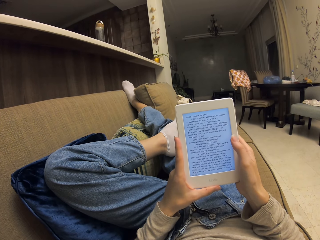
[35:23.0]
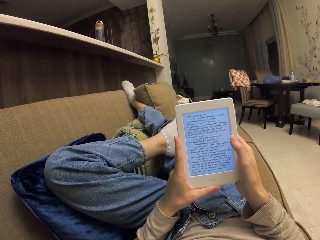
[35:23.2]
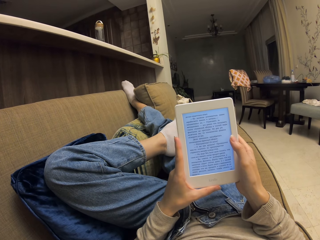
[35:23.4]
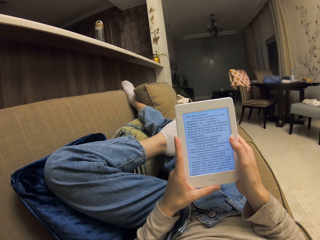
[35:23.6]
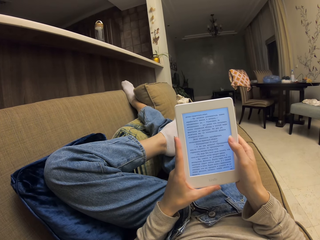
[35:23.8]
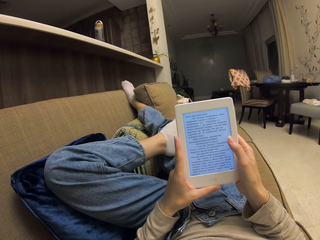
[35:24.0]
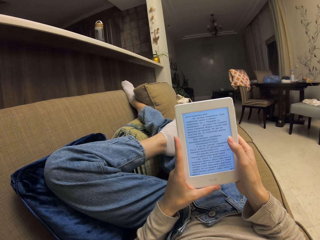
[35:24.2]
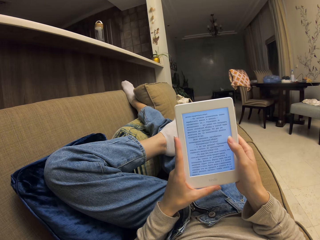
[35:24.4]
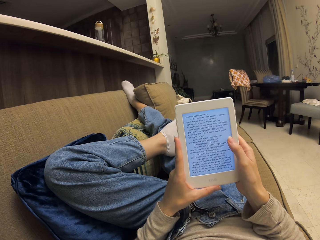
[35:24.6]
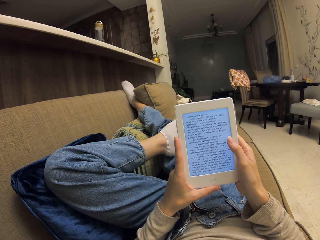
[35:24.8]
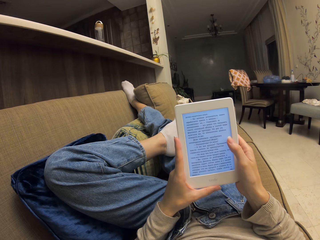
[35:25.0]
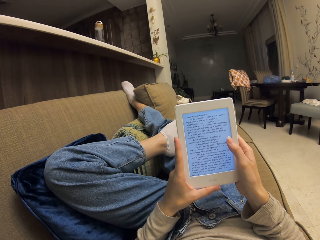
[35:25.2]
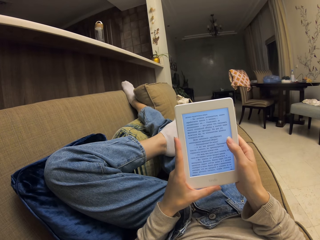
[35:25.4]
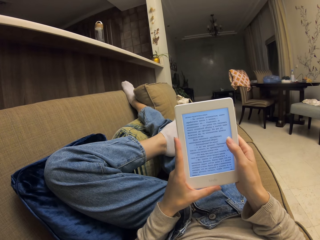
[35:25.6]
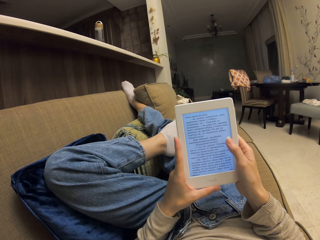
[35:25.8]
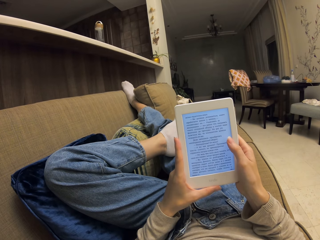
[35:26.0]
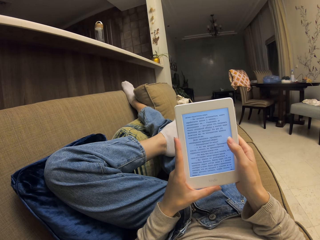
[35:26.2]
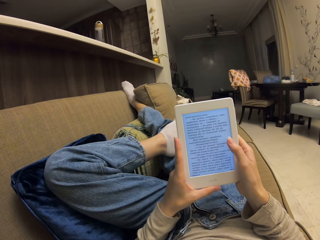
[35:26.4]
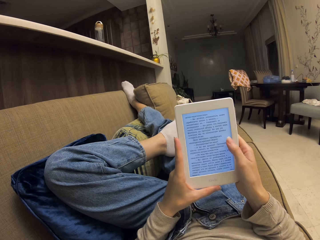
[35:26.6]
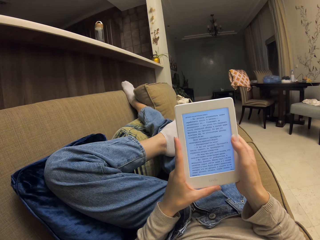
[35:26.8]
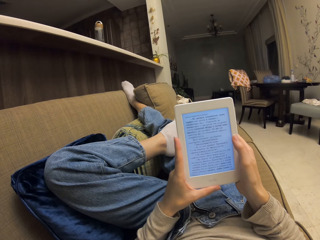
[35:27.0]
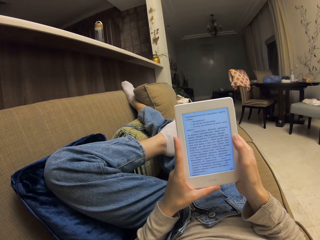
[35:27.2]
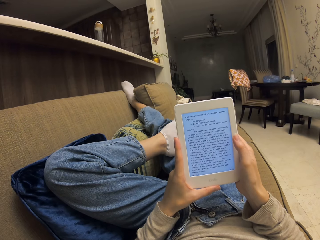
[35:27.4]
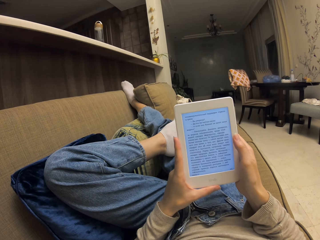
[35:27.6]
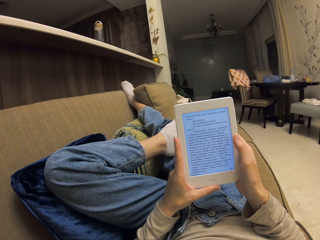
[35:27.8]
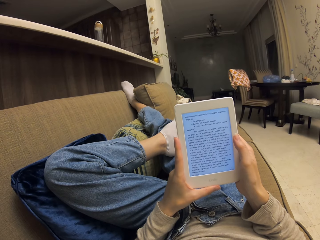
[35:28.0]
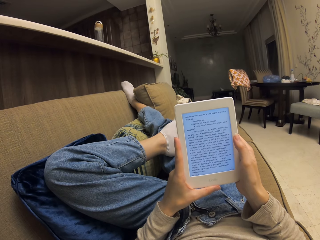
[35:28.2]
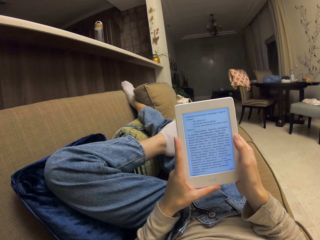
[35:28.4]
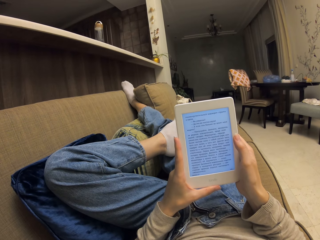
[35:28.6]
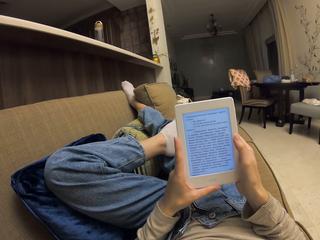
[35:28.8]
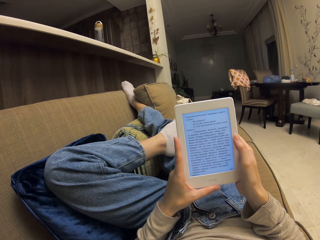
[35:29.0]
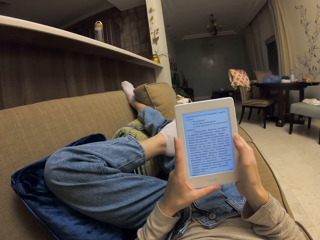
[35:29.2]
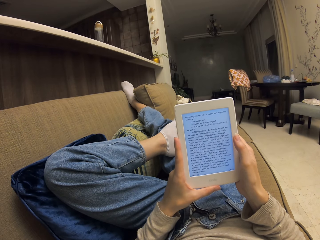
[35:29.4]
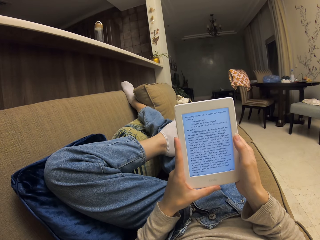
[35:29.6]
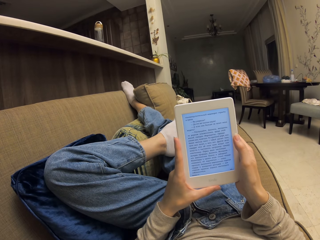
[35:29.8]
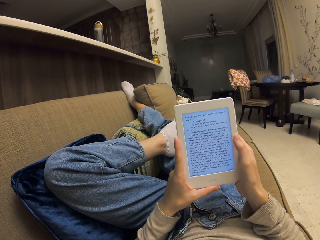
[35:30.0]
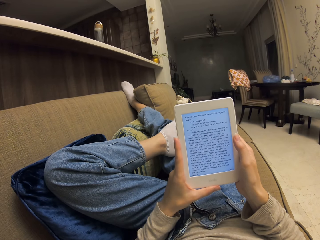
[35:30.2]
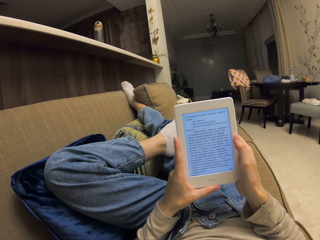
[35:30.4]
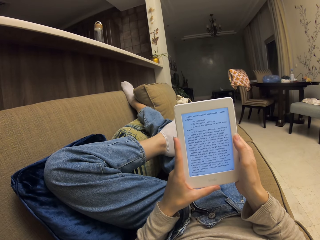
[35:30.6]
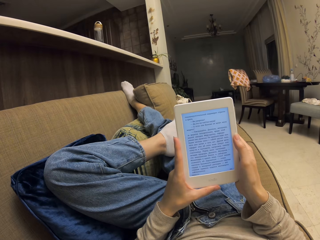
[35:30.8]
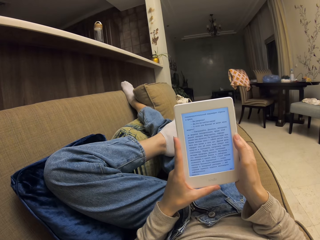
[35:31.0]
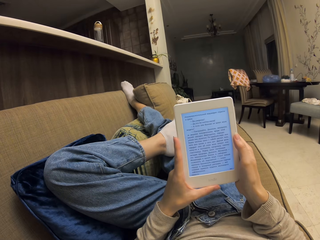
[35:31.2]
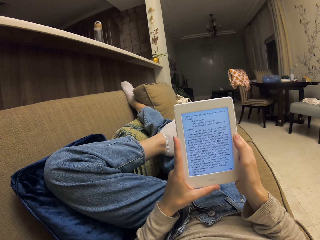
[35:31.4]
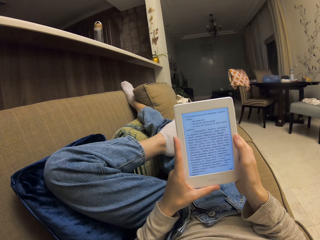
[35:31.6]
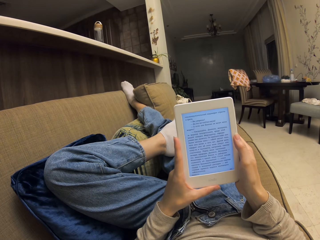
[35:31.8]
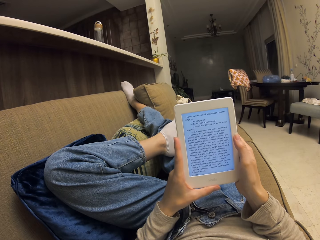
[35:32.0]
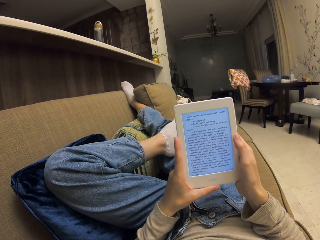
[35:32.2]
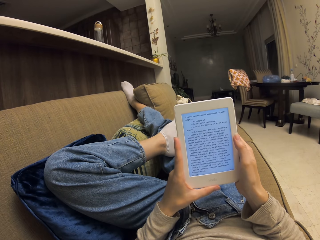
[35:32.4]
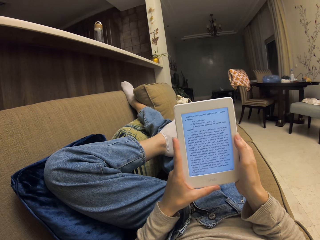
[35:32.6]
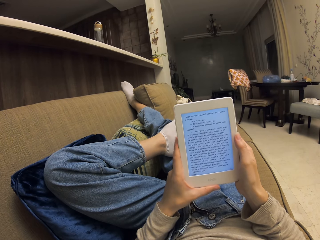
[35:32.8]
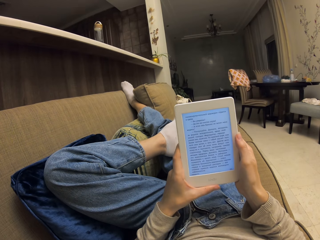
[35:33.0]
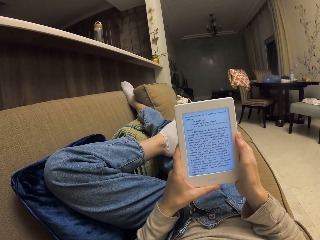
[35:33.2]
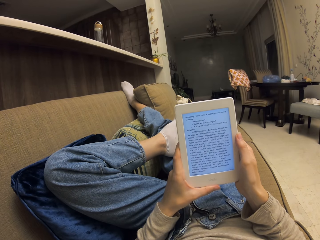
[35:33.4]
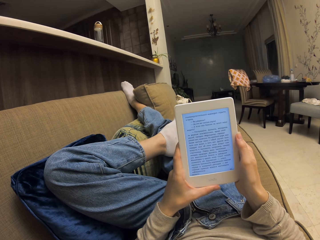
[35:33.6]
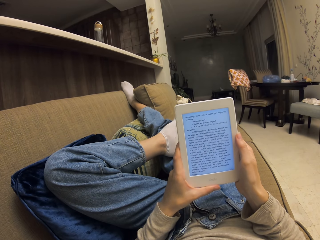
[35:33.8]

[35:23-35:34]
The camera wearer scrolls up the screen. They read on the tablet.

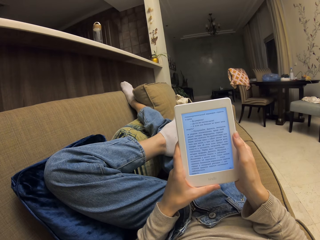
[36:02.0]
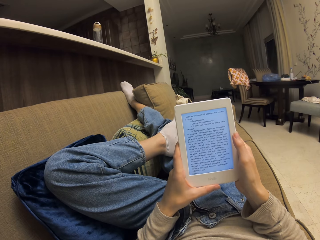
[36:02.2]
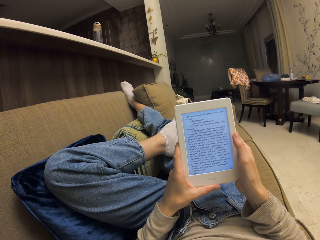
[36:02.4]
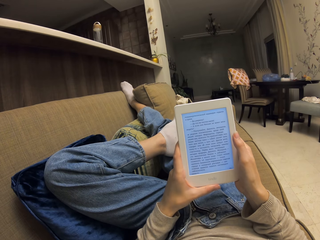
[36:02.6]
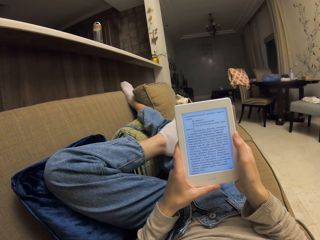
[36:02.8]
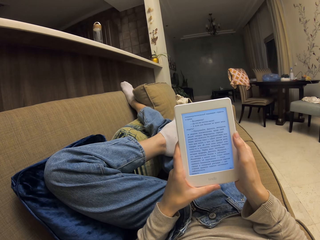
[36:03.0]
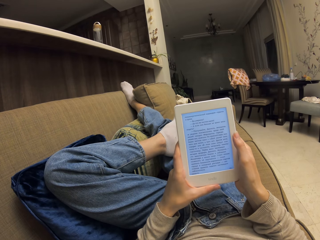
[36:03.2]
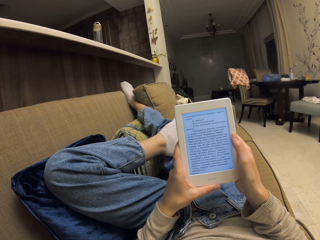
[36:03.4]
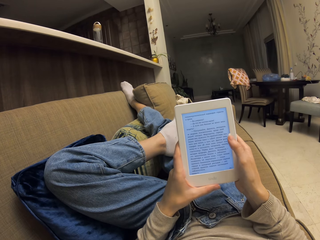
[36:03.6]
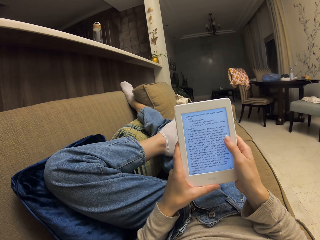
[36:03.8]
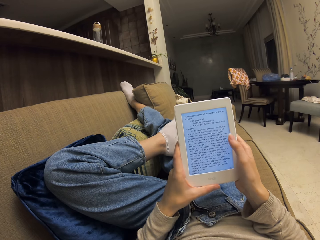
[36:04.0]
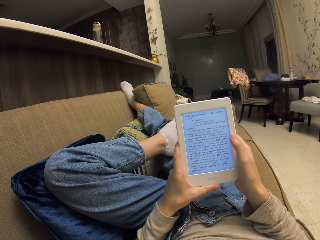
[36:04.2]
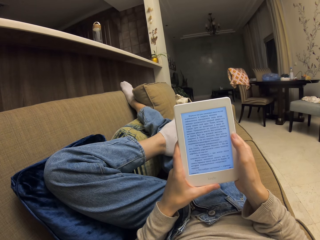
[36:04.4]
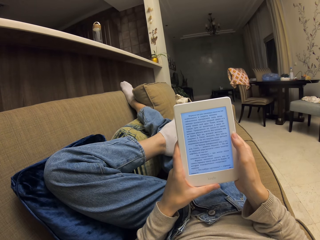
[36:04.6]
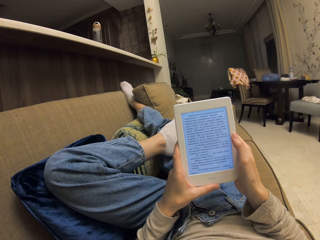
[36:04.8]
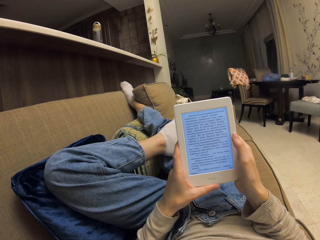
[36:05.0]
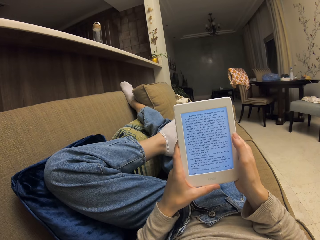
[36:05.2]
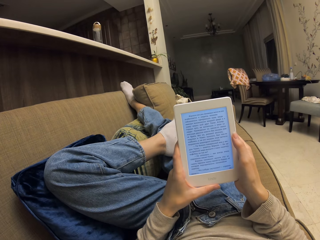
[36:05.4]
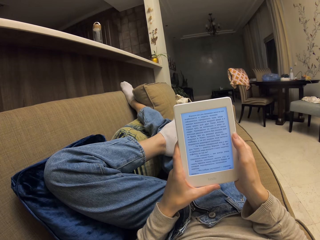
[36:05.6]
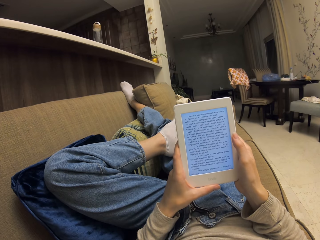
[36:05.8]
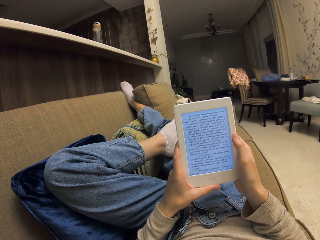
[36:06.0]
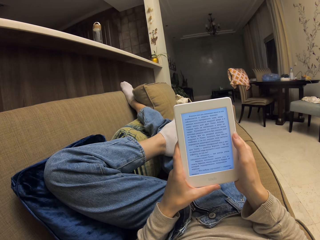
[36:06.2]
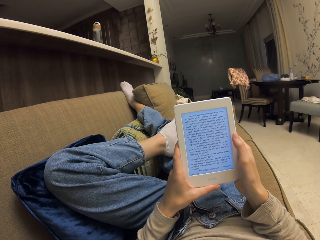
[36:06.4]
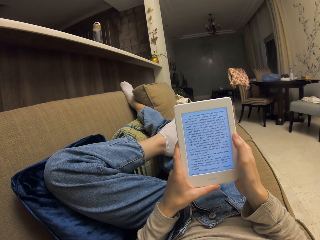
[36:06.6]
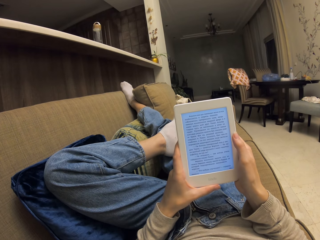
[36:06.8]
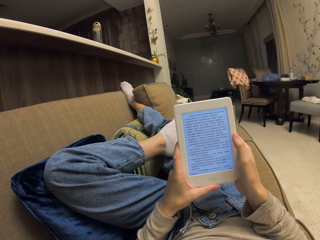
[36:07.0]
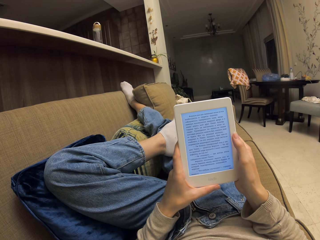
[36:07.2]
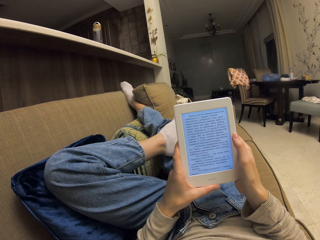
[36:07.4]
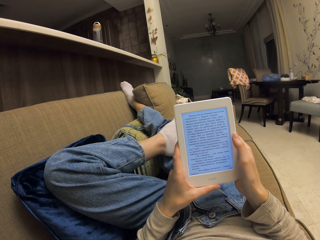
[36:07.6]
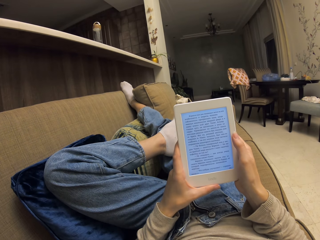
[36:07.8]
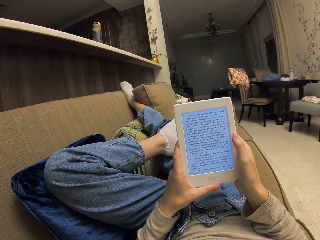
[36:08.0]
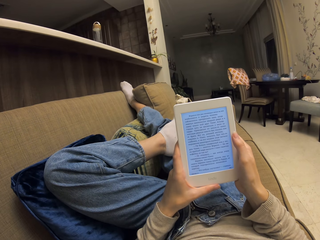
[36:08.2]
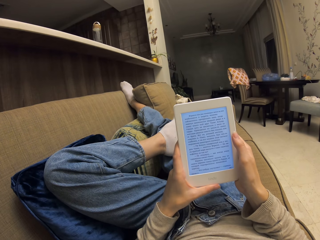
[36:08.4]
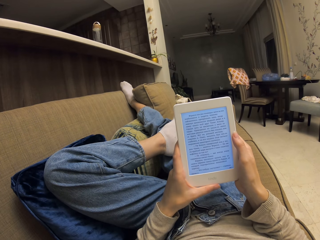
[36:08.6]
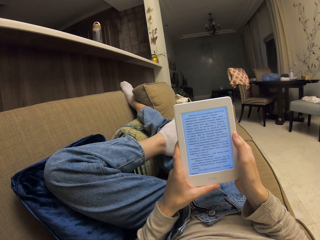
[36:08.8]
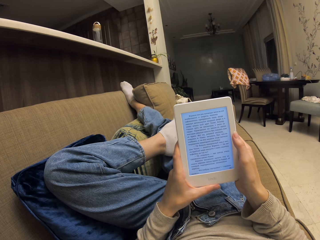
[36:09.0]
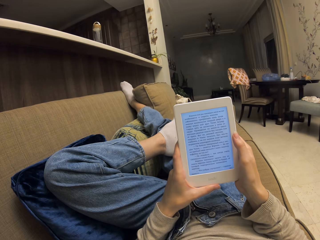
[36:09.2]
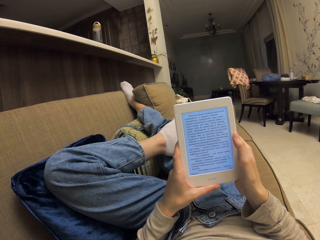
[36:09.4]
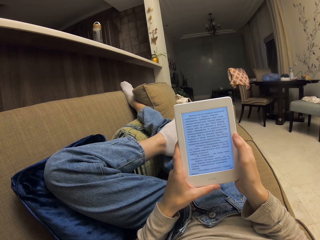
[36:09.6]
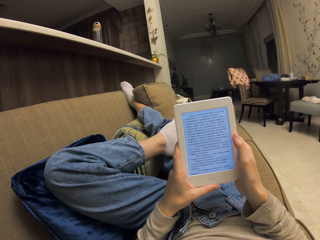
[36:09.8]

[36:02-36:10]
The camera wearer scrolls up the screen. They read on the tablet.
